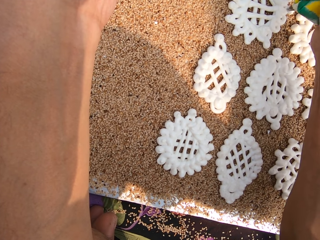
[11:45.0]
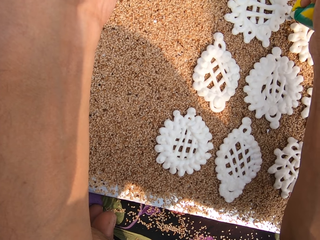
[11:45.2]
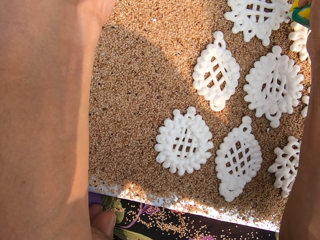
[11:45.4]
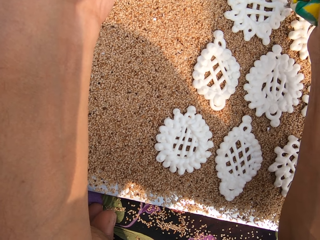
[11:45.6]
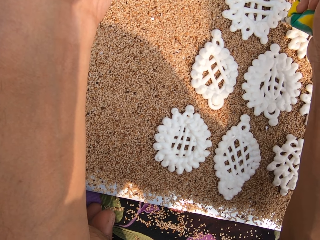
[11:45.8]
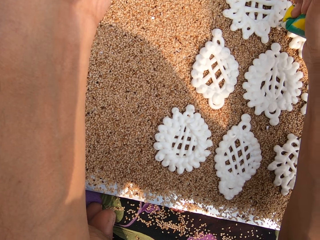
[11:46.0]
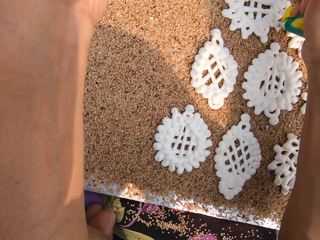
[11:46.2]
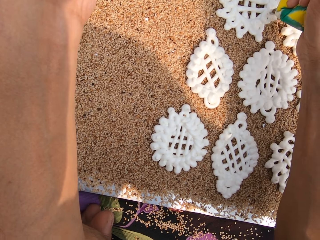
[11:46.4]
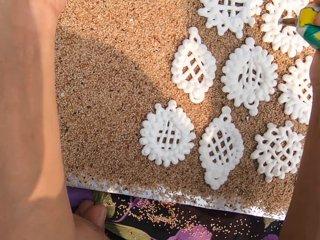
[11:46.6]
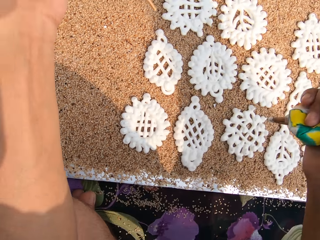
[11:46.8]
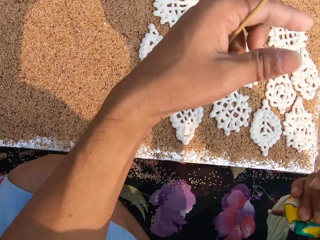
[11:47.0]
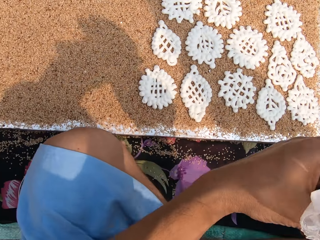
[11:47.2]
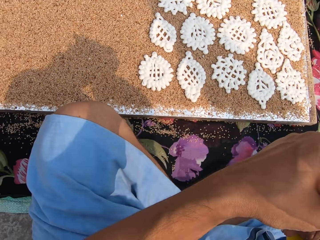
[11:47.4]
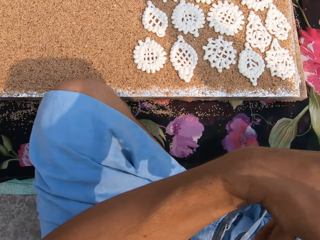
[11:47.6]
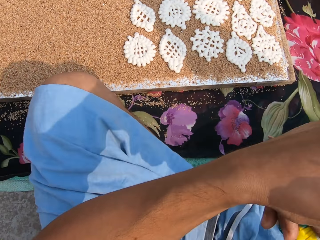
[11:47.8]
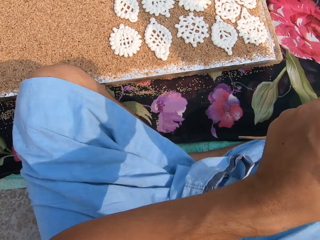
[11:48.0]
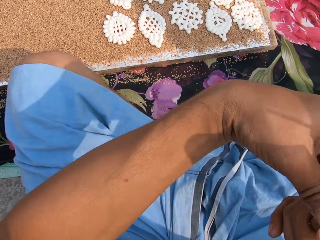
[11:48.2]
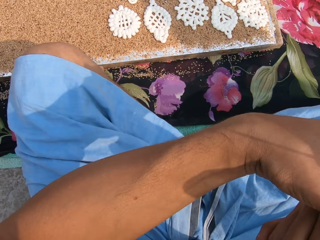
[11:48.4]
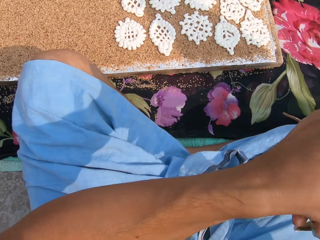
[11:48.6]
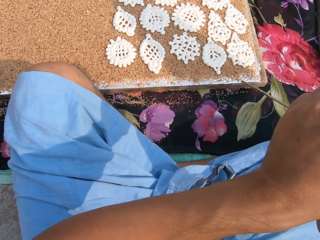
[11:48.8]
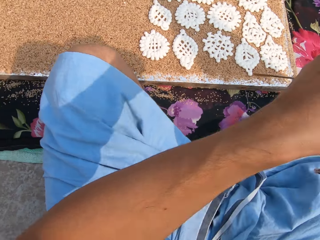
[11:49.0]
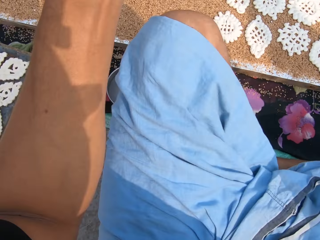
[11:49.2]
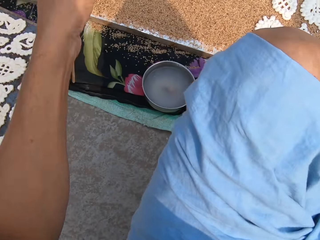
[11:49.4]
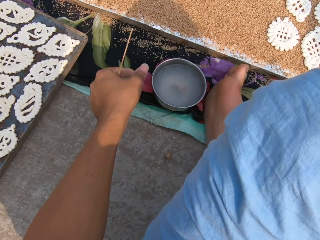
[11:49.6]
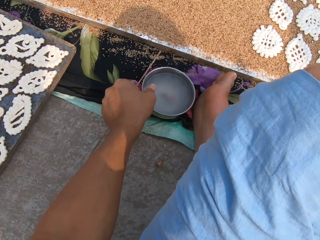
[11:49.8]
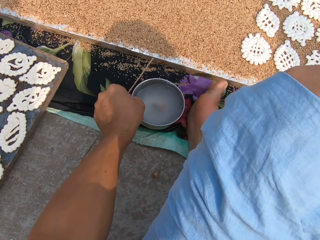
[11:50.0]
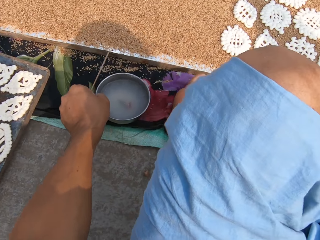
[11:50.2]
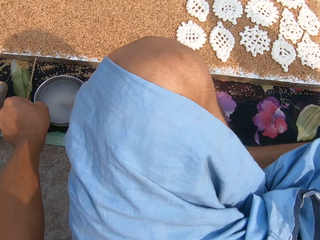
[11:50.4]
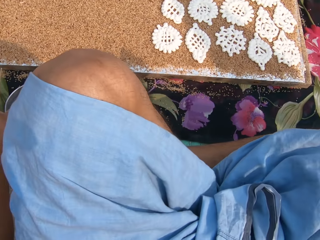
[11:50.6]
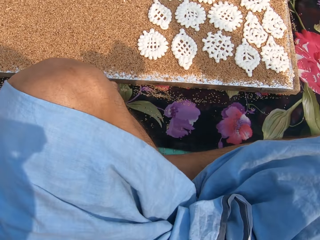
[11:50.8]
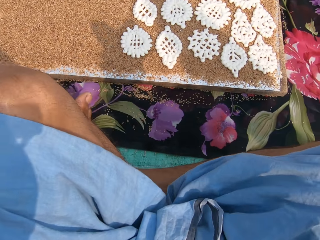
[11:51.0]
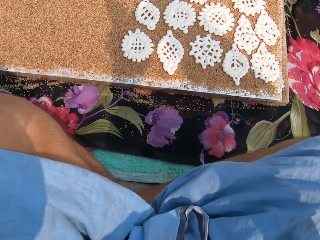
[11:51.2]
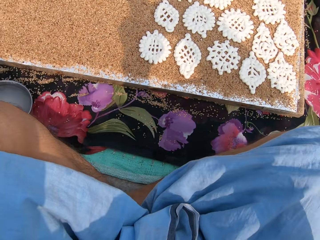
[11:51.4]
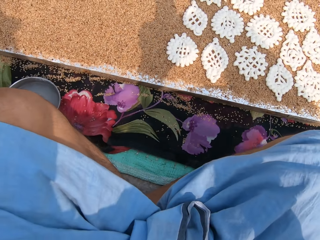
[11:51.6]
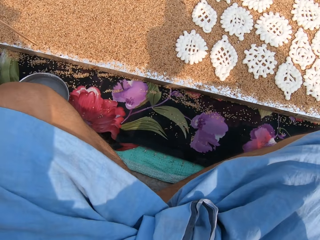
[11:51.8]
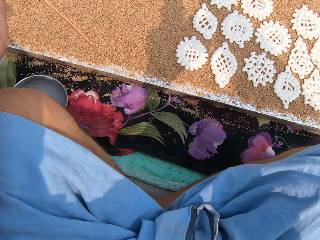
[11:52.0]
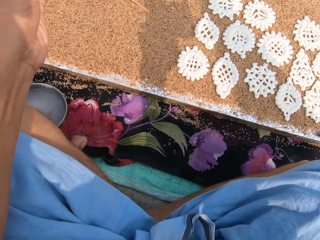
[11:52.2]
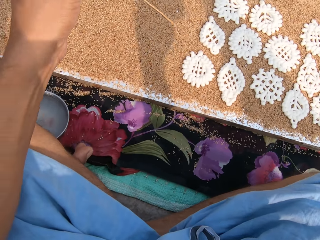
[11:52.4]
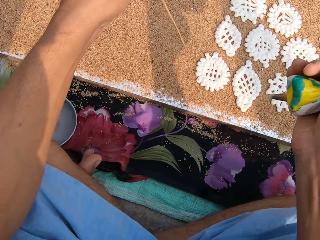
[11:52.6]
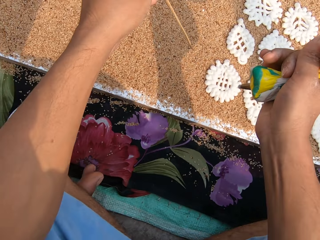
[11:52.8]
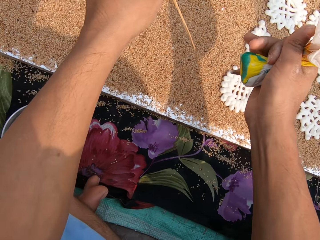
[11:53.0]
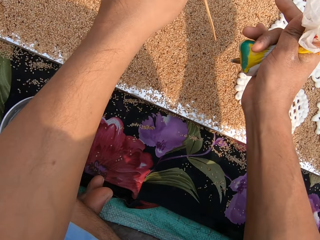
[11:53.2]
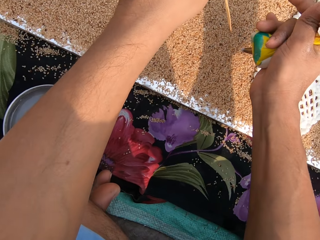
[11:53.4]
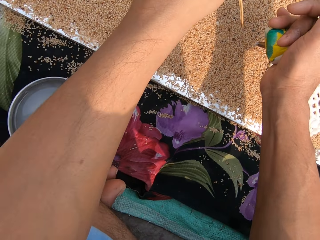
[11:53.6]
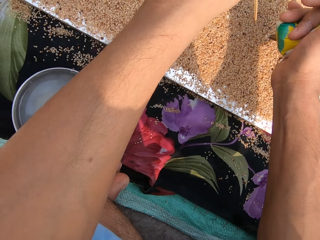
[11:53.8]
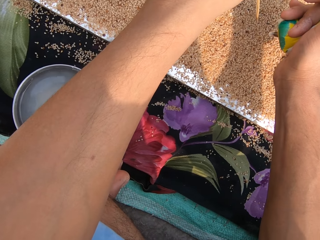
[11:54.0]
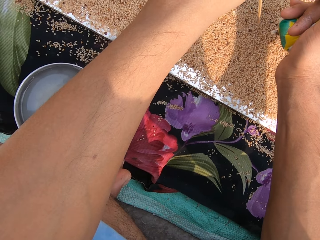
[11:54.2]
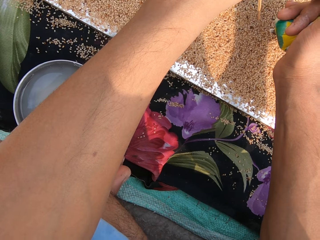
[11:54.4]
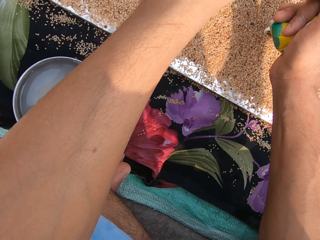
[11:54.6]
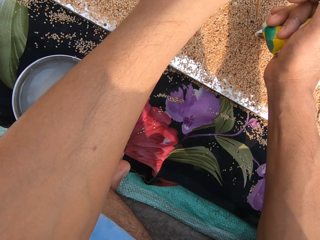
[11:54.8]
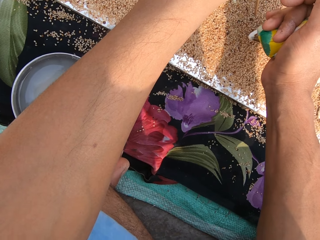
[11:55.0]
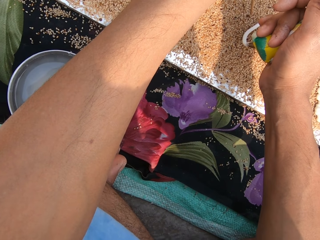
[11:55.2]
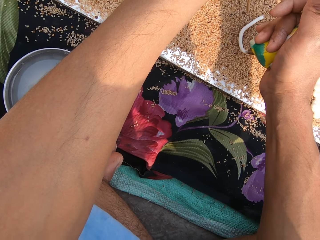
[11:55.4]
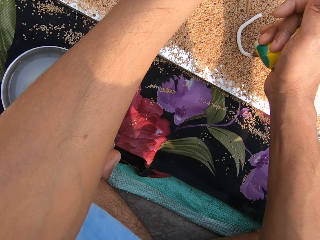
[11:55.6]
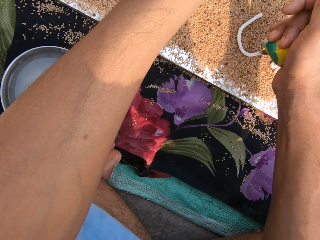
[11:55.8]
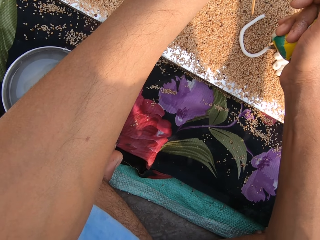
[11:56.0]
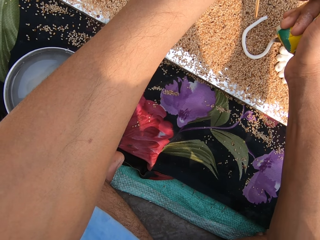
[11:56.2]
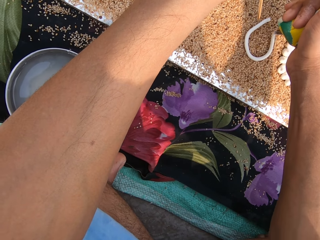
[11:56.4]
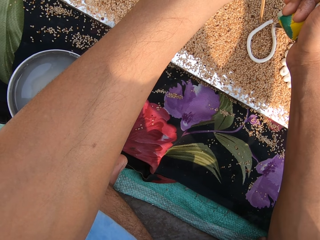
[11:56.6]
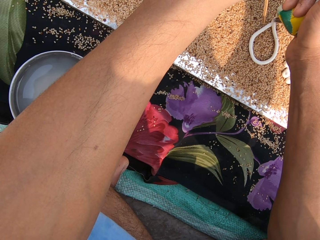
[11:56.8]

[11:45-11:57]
The camera wearer tightens the piping bag with both hands. She squeezes the white paste. She moves the bowl of water on the ground with her left hand. She squeezes some dough from the piping bag in her right hand on the poppy seeds on the table. She creates a flower shape with the white paste.

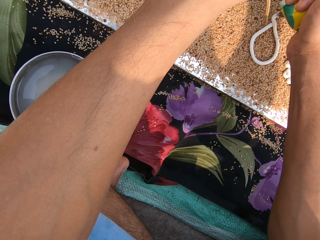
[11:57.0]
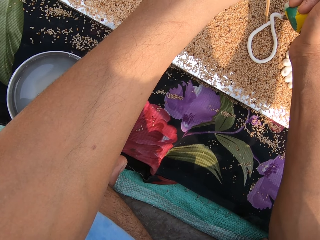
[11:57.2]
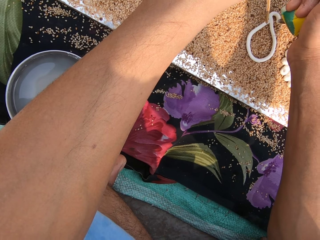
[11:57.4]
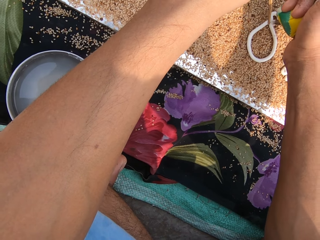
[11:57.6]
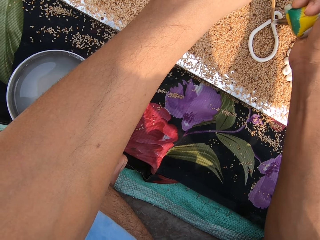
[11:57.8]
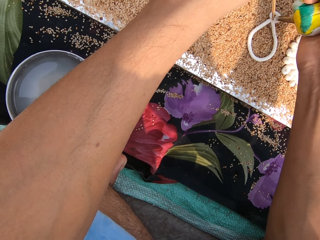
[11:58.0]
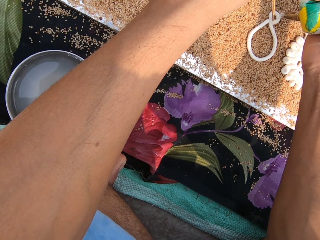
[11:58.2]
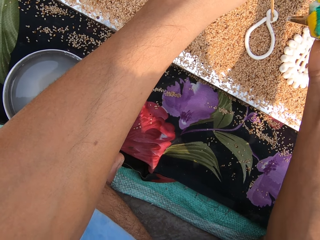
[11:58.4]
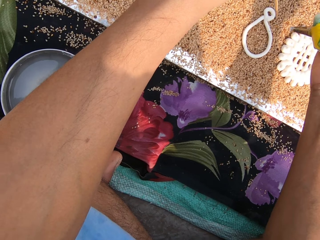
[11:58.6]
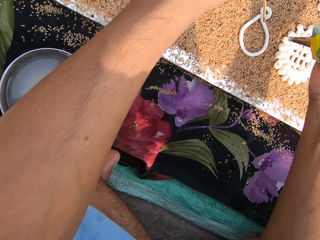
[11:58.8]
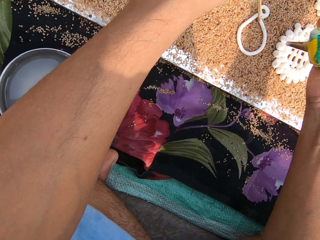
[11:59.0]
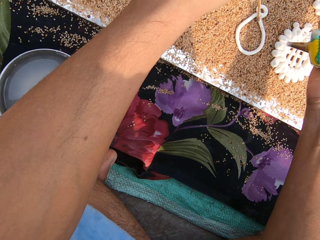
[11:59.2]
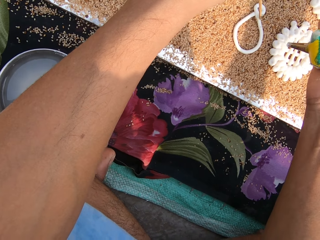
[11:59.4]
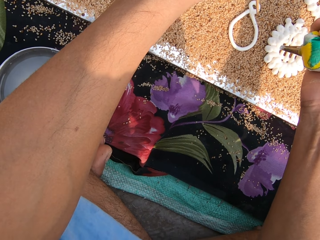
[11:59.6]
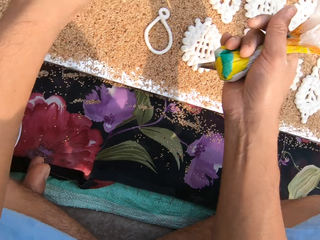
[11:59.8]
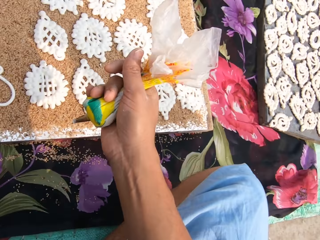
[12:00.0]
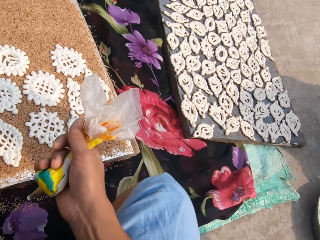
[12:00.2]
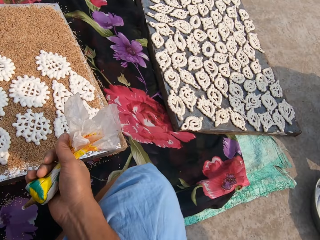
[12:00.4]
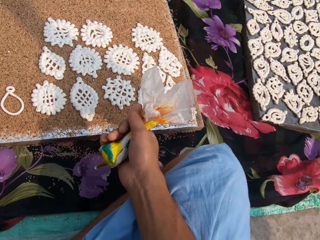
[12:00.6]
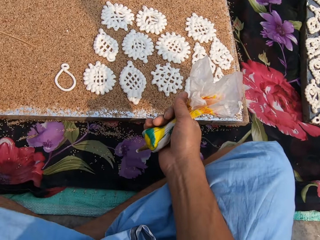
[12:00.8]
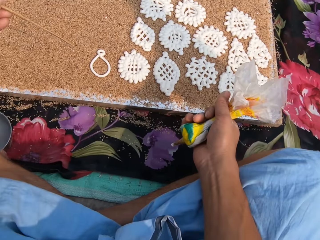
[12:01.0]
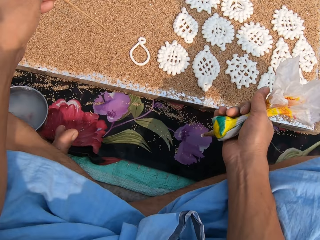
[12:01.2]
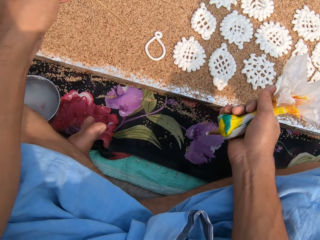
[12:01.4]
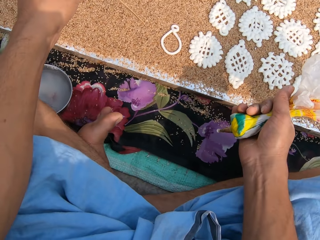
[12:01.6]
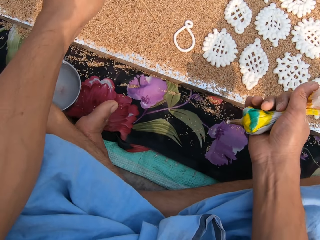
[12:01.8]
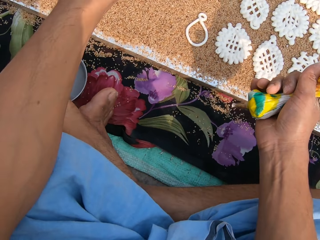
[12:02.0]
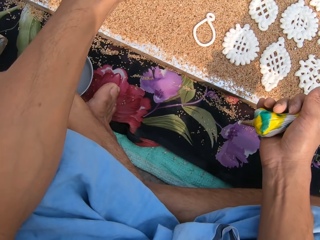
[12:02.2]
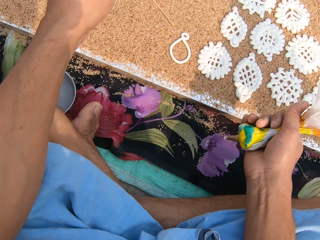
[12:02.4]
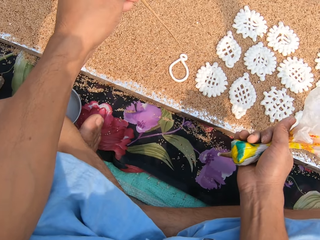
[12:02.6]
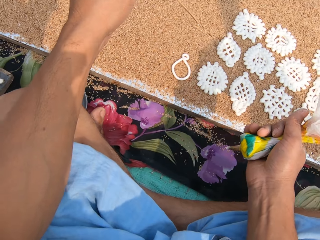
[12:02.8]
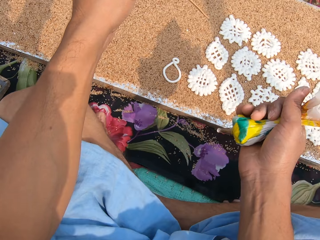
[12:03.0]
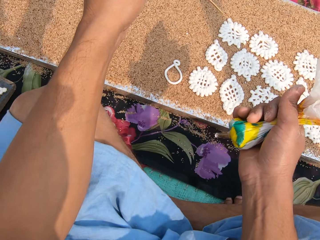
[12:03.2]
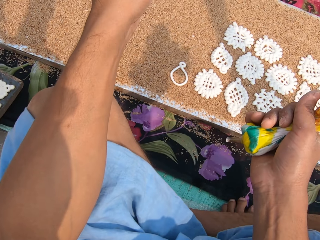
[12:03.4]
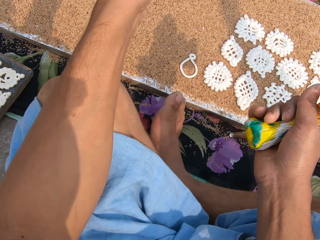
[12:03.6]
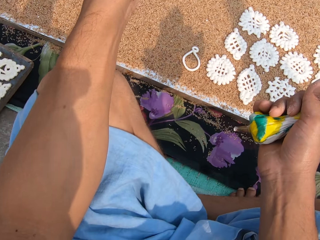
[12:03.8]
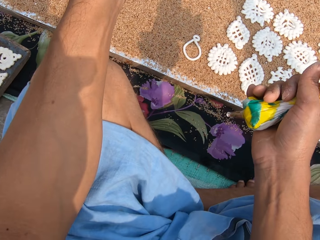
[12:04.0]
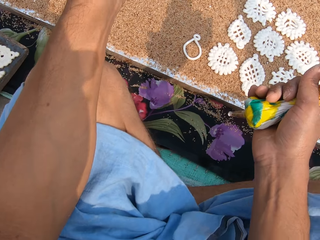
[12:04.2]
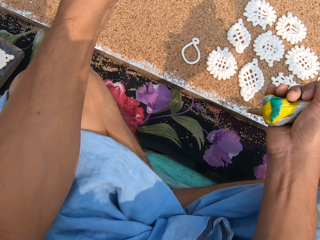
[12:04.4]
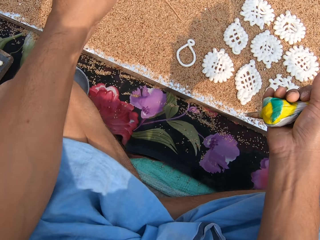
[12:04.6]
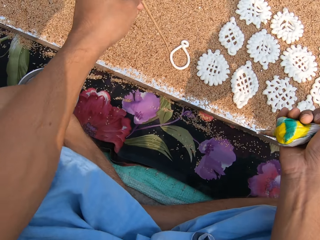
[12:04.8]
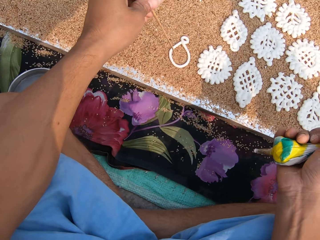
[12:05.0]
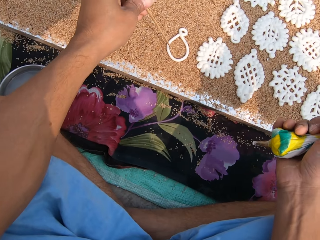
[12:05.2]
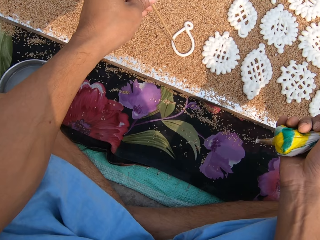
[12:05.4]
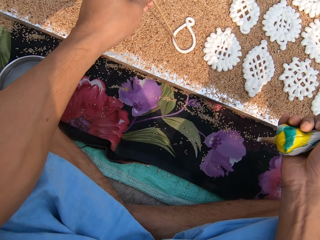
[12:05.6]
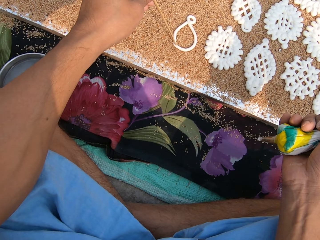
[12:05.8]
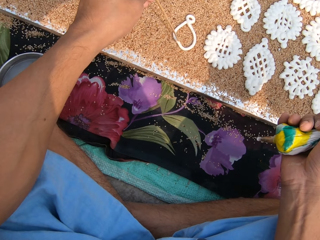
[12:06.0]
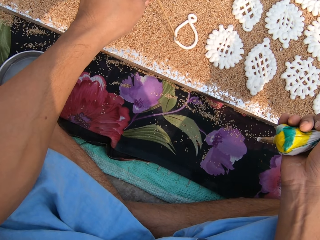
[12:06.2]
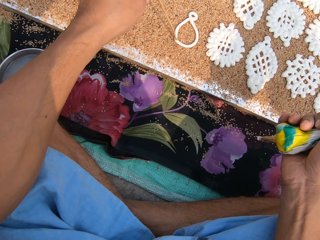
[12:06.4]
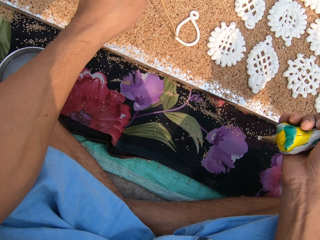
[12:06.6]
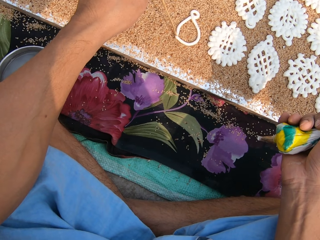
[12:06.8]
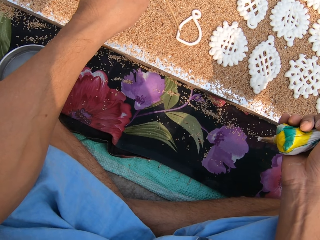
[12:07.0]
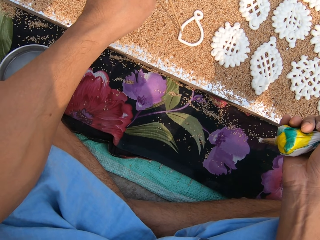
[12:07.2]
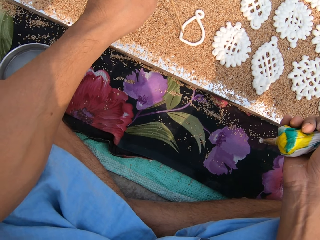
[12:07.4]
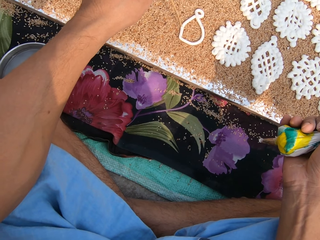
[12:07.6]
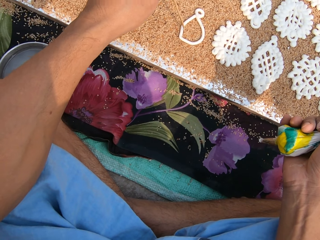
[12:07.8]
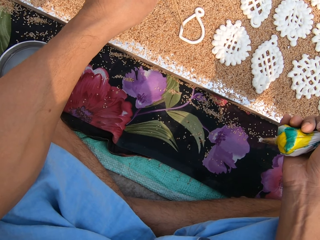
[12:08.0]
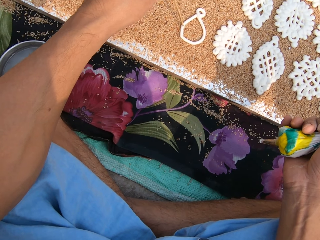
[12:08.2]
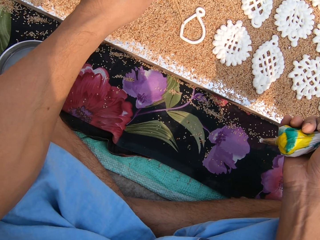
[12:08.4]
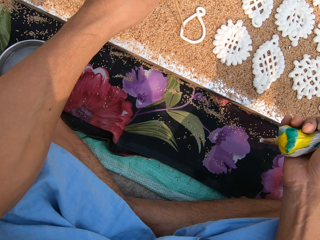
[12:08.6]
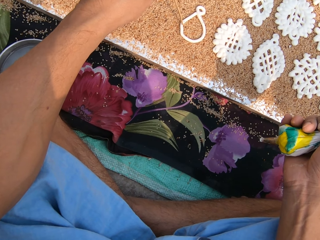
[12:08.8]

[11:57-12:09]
The camera wearer cuts some dough from the piping bag with the chopstick in her left hand. She adjusts the white paste with the stick. She taps the dough on the poppy seeds with the chopstick in her left hand. She moves her right foot. She adjusts the dough on the poppy seeds with the chopstick in her left hand.
